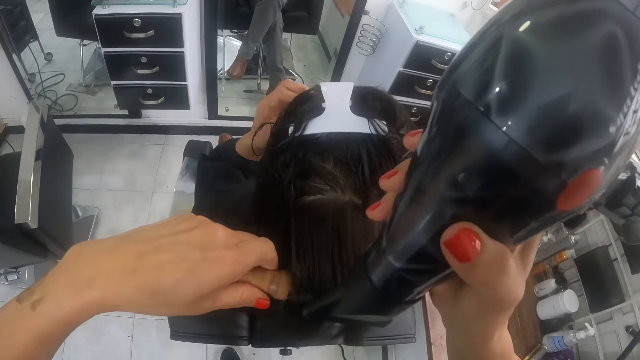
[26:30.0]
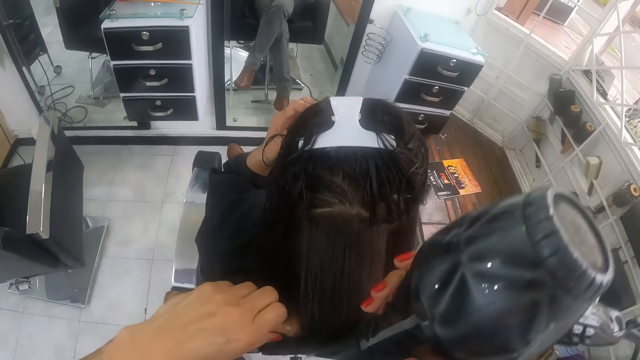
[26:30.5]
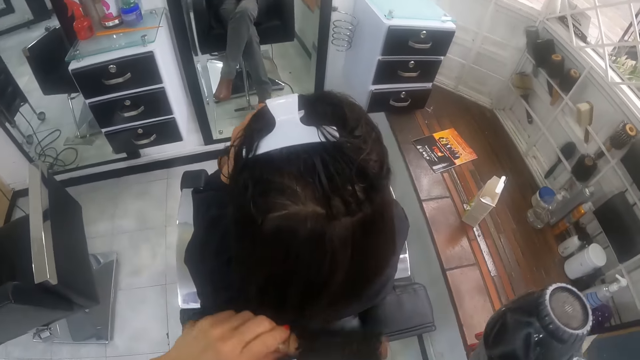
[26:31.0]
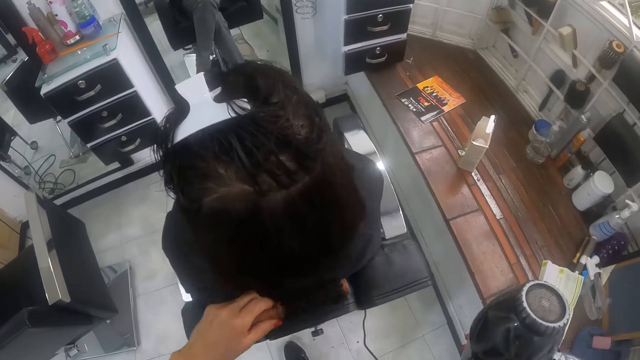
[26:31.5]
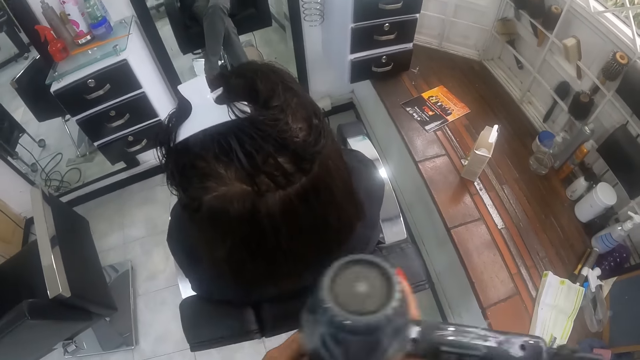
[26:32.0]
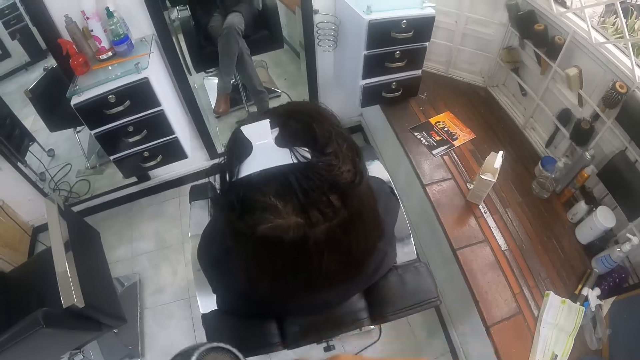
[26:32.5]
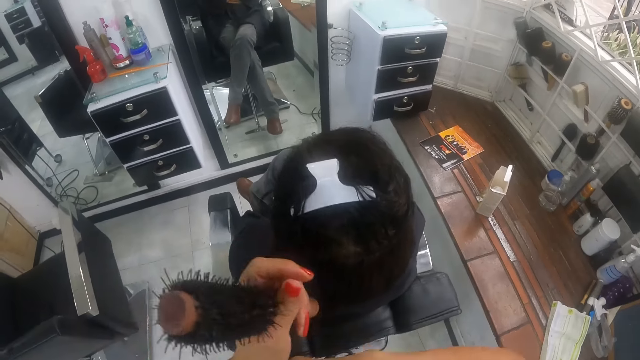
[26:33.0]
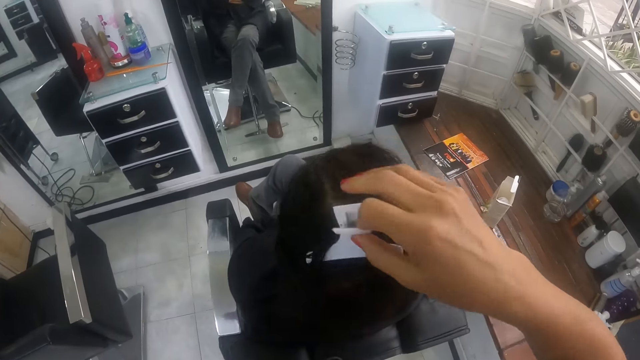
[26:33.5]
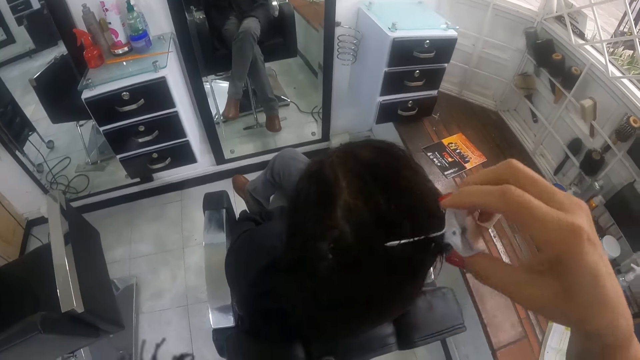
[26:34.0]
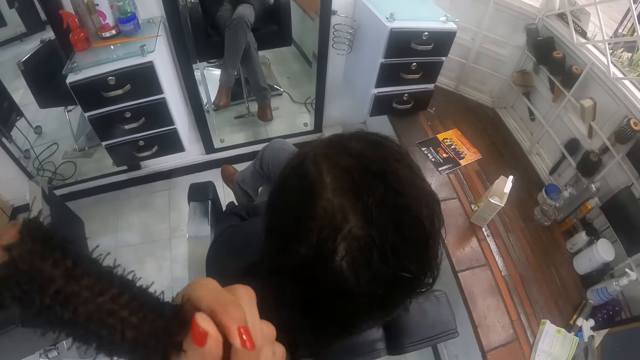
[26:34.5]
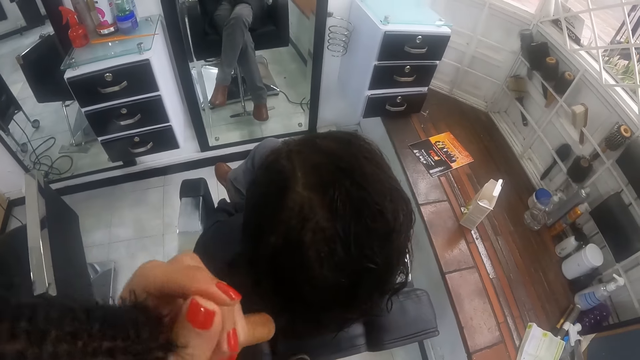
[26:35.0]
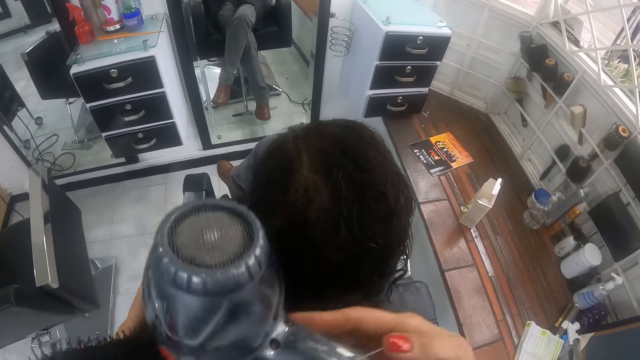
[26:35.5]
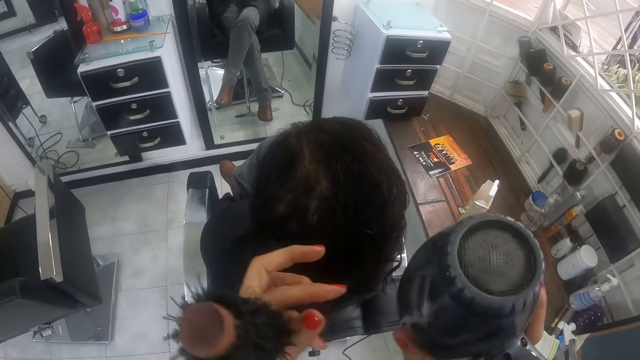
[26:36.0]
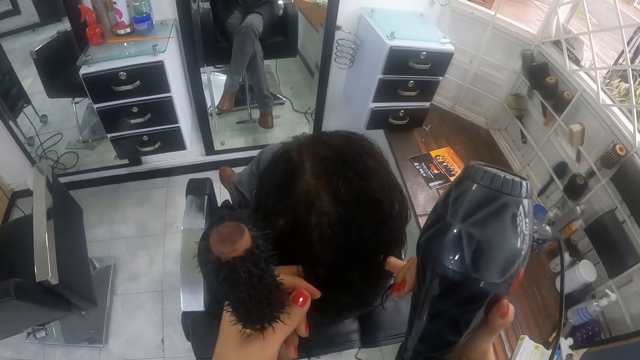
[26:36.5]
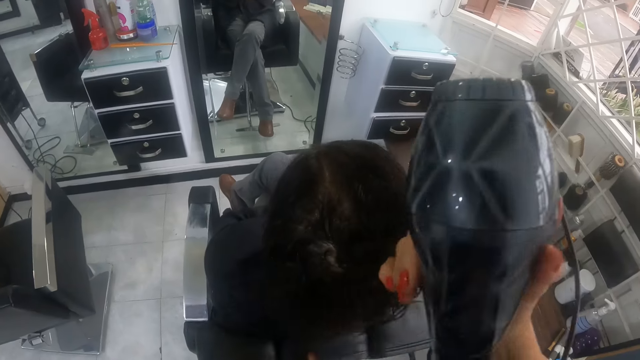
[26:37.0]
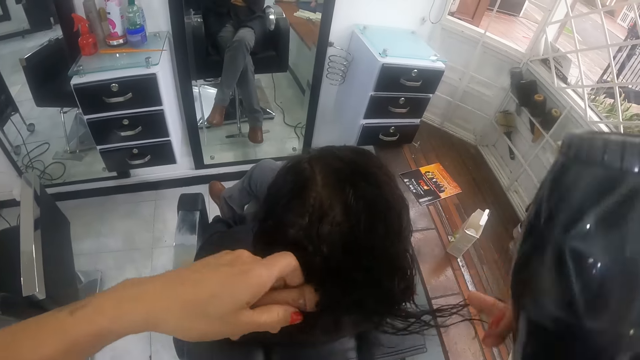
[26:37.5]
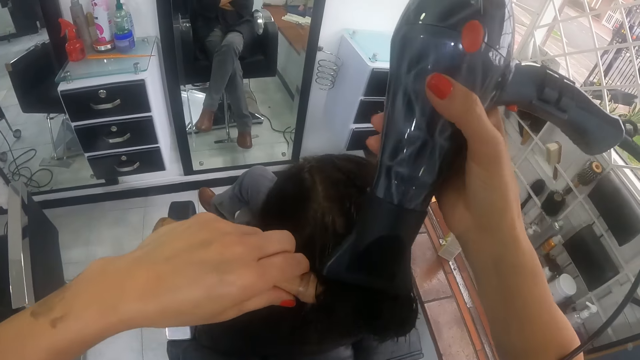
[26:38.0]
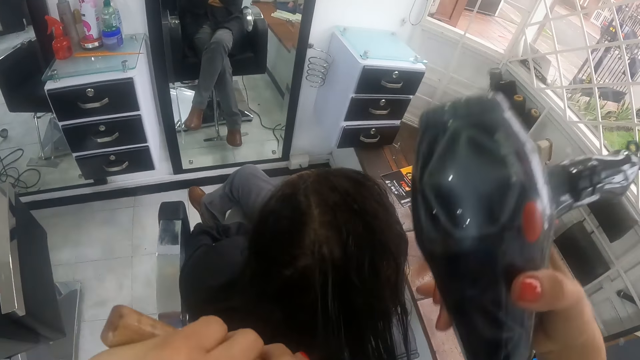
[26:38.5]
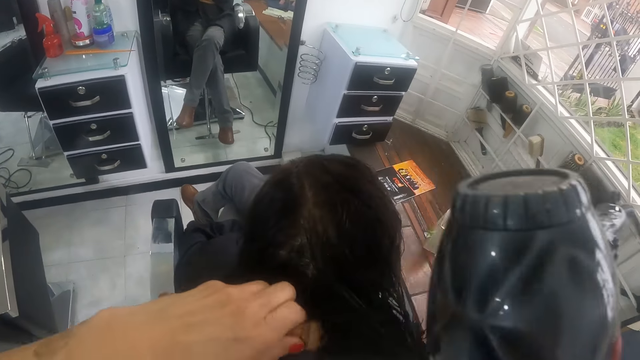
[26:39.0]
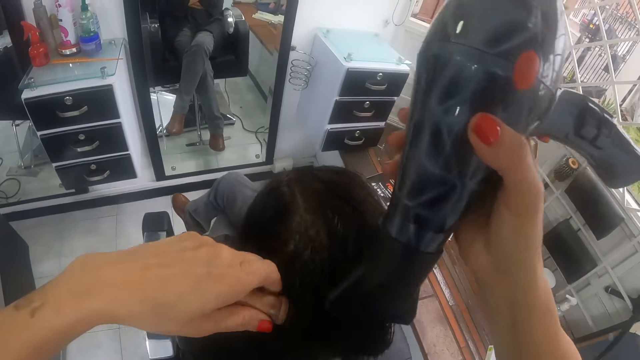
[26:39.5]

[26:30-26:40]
The woman touches her face with her left hand. The camera wearer touches the hair of the woman with the brush in her left hand. She holds the hair dryer with her left hand. She holds the hair brush. She removes the peg from the hair of the woman with her right hand. She holds the hair brush. She holds the hair dryer with both hands. She holds the hair brush and the blow-dryer. She runs a finger inside the woman's hair. She holds the hair dryer with her right hand. She holds the hair of the woman with both hands. She holds the hair of the woman with her right hand. She holds the hair of the woman with the brush in her left hand. She dries the hair of the woman on the brush in her left hand with the hair dryer in her right hand.

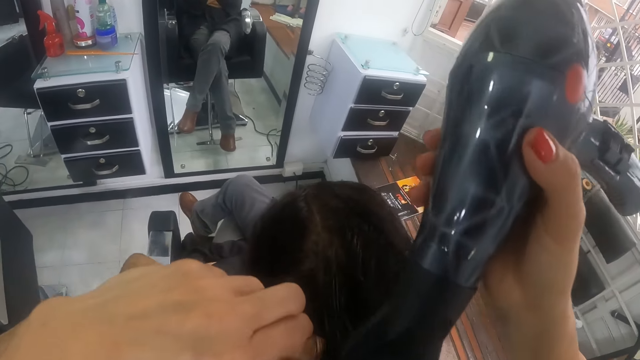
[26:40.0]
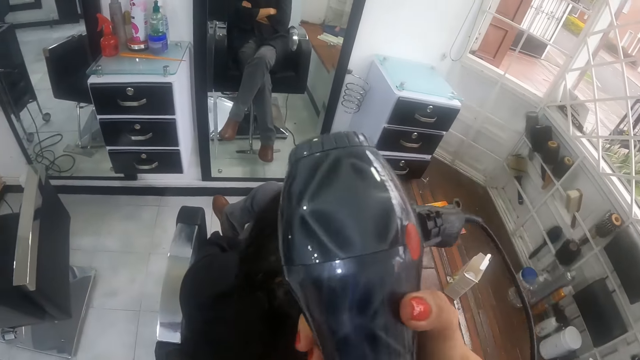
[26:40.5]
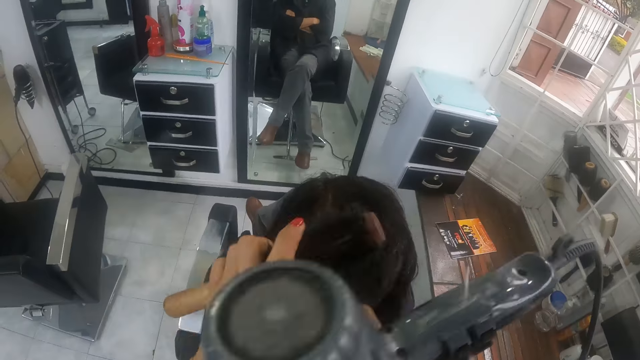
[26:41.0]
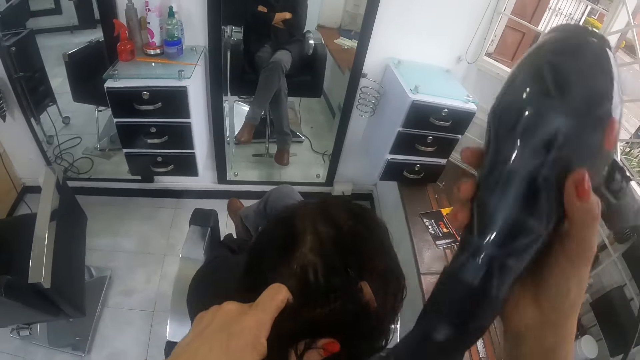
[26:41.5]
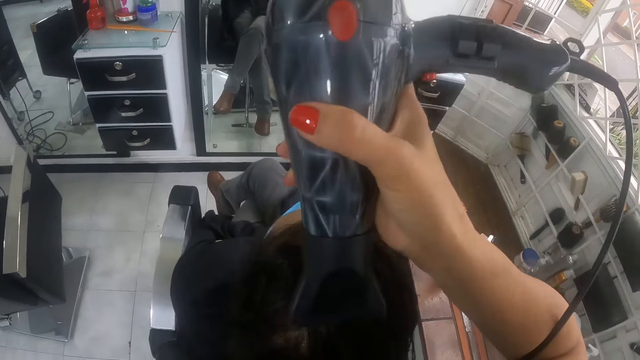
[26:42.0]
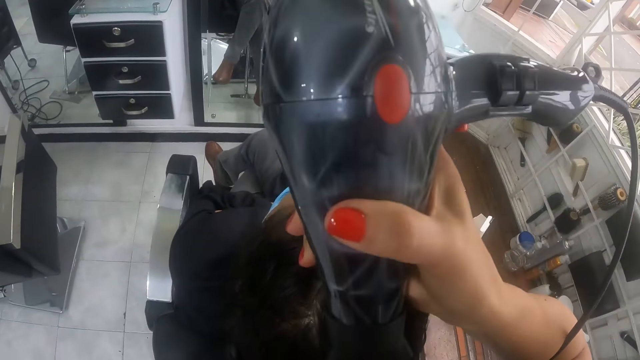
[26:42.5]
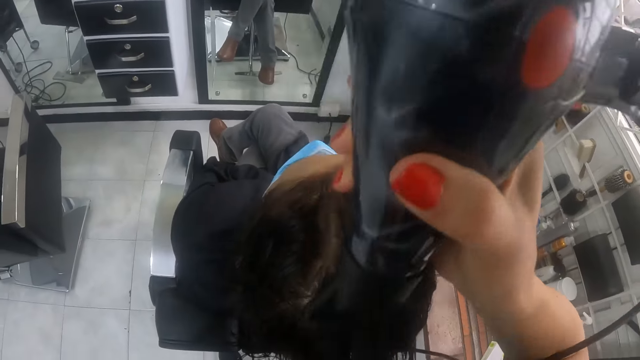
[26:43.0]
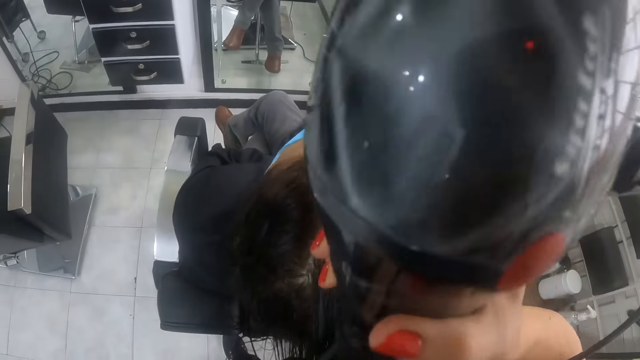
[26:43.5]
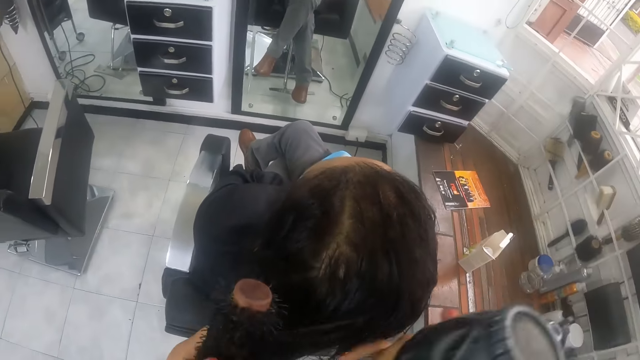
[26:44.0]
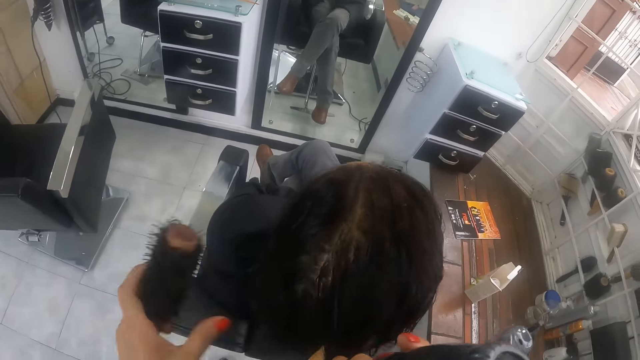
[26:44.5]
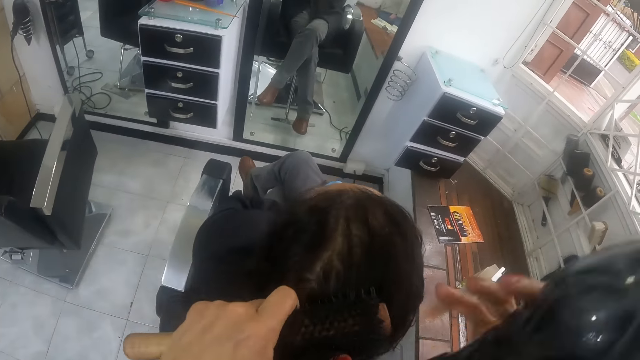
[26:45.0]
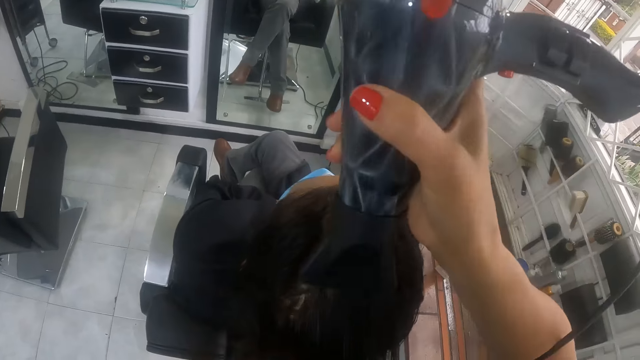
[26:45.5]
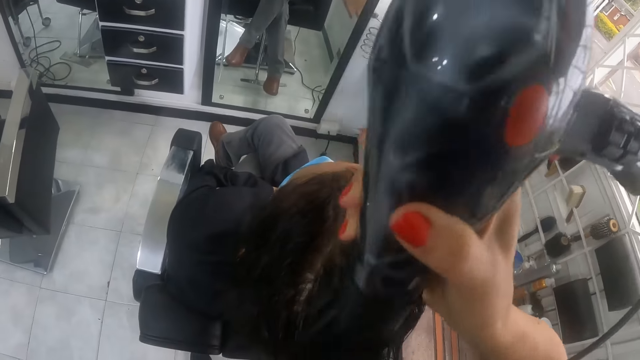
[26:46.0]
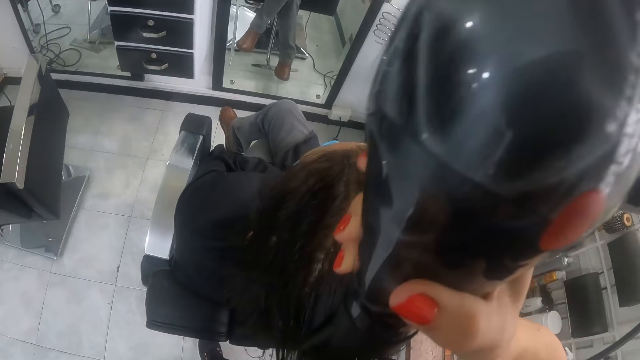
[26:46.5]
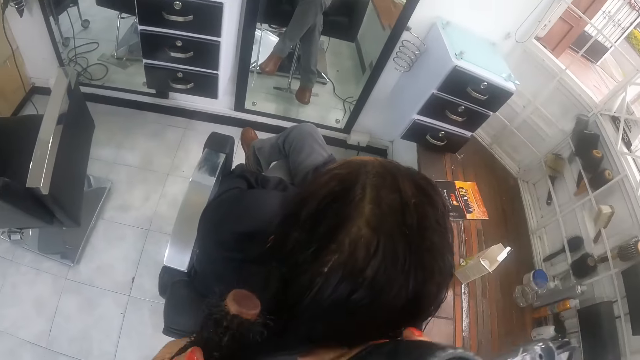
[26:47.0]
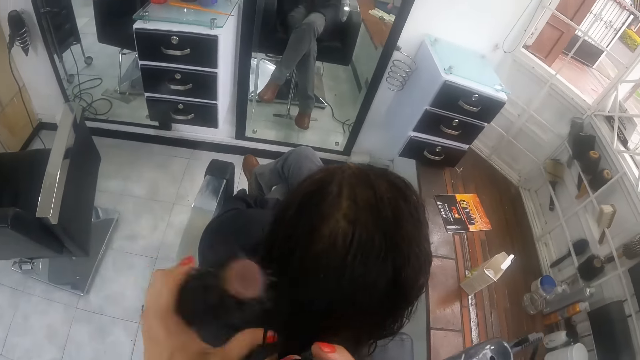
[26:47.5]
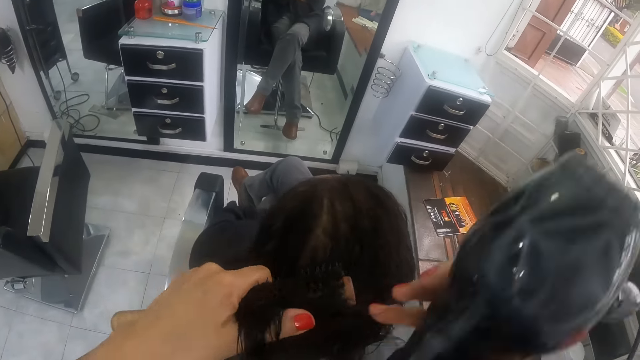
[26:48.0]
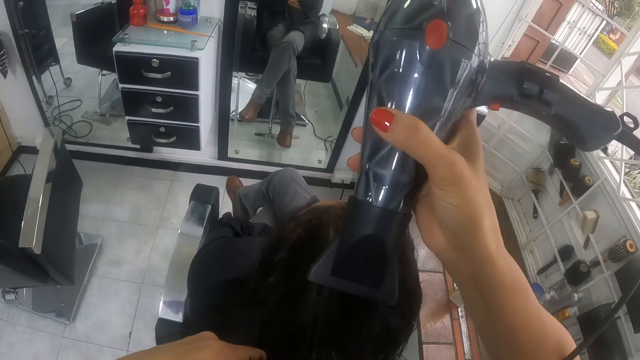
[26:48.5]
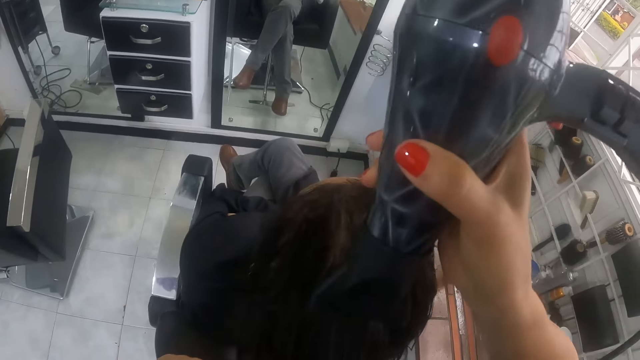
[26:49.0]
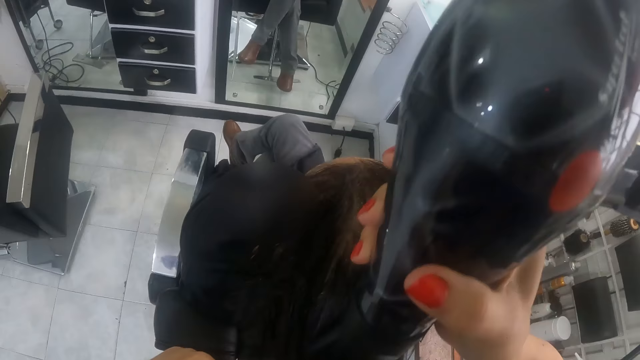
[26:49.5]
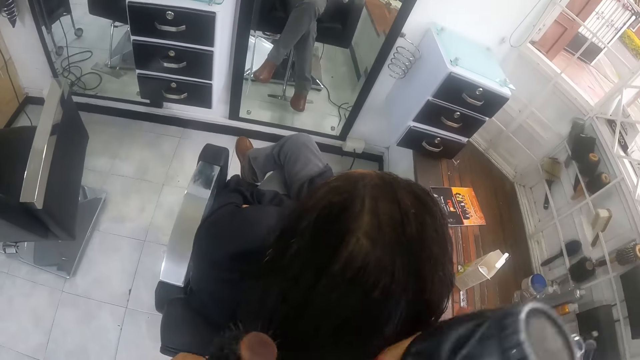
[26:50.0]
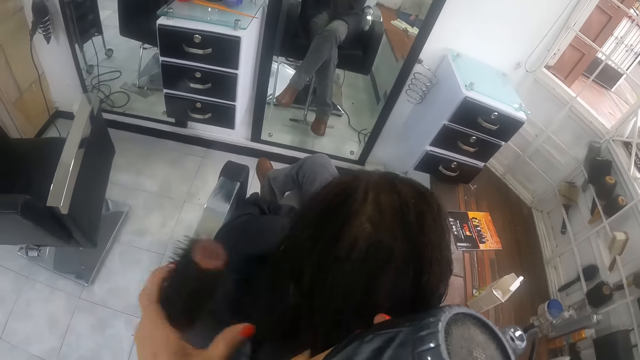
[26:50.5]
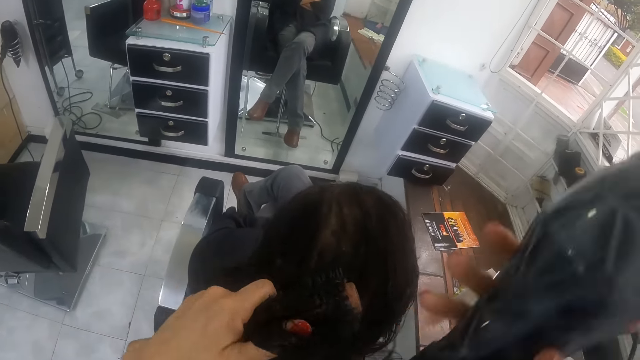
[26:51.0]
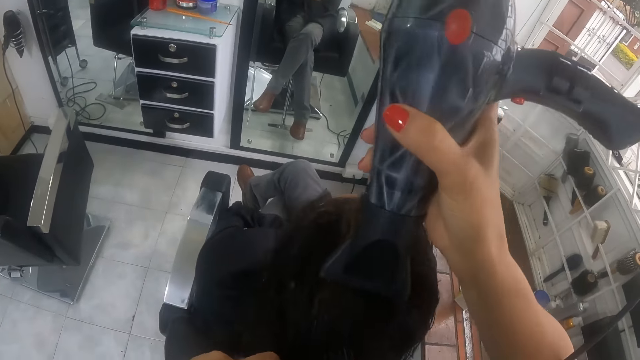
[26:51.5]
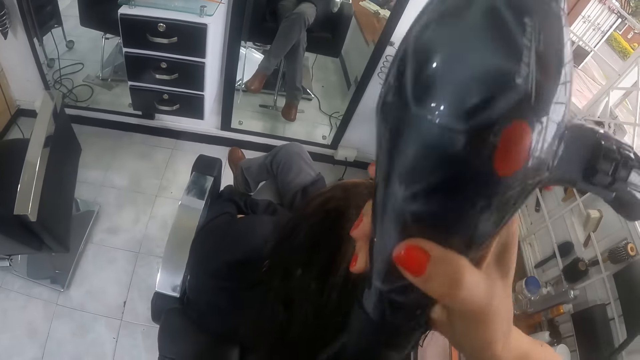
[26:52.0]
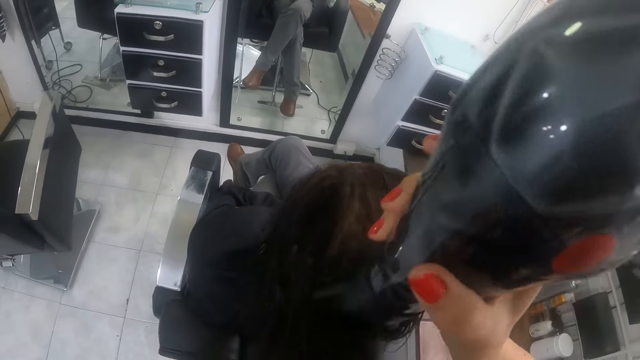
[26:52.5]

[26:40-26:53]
The camera wearer holds the hair of the woman with her right hand. She holds the hair of the woman with the brush in her left hand. She dries the hair of the woman on the brush in her left hand with the hair dryer in her right hand. She holds the hair of the woman with her right hand. She holds the hair of the woman with the brush in her left hand. She dries the hair of the woman on the brush in her left hand with the hair dryer in her right hand. She holds the hair of the woman with her right hand. She holds the hair of the woman with the brush in her left hand. She dries the hair of the woman on the brush in her left hand with the hair dryer in her right hand. She holds the hair of the woman with her right hand. She holds the hair of the woman with the brush in her left hand. She dries the hair of the woman on the brush in her left hand with the hair dryer in her right hand.
